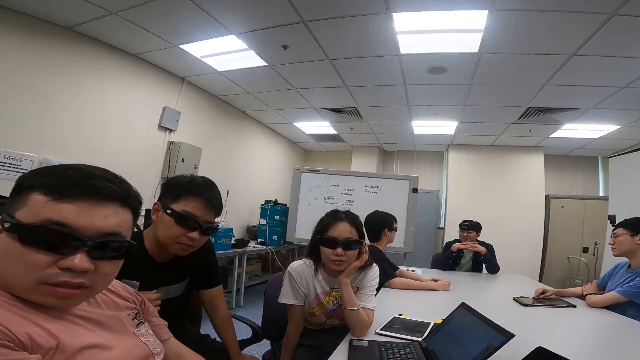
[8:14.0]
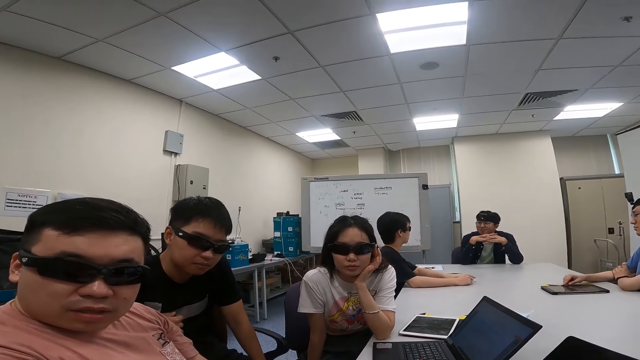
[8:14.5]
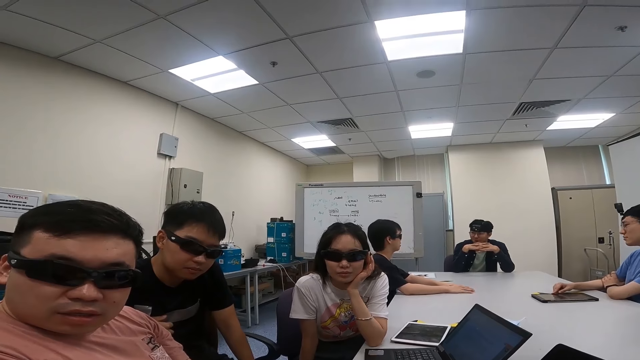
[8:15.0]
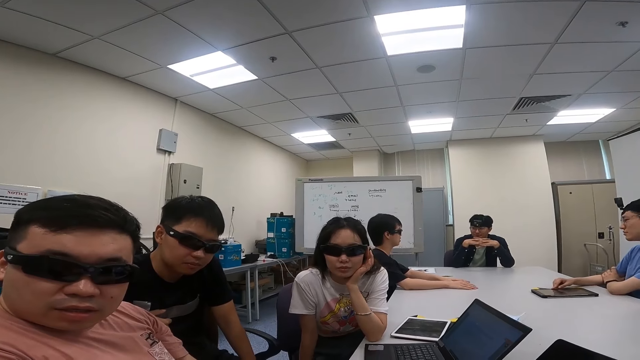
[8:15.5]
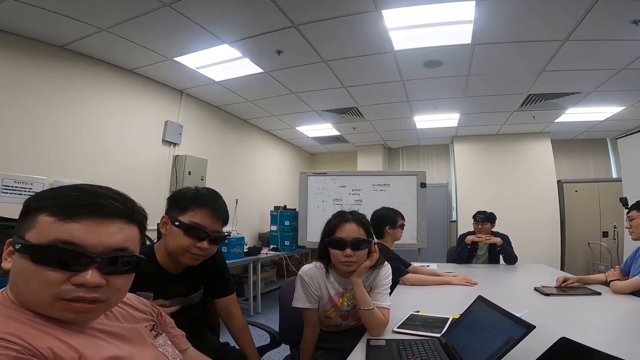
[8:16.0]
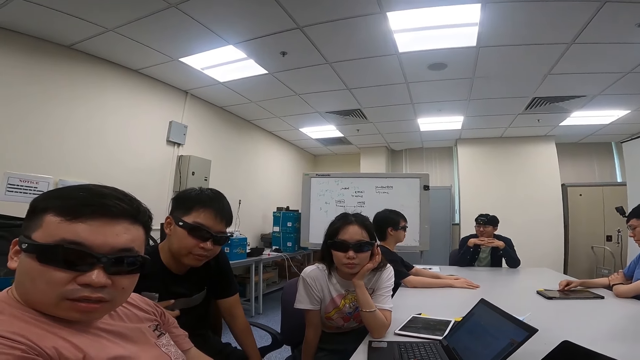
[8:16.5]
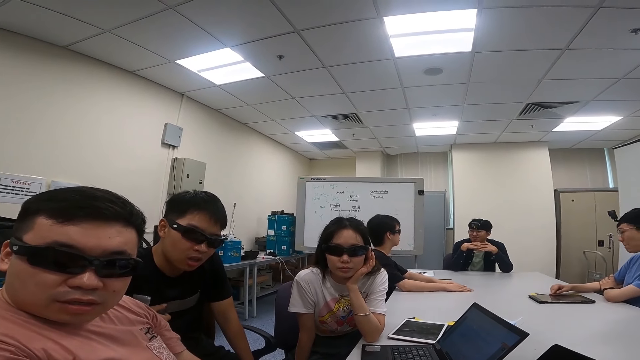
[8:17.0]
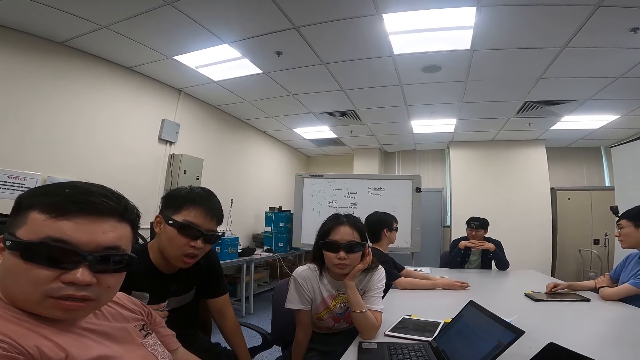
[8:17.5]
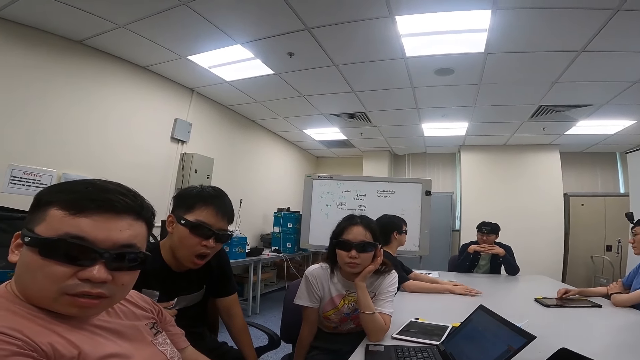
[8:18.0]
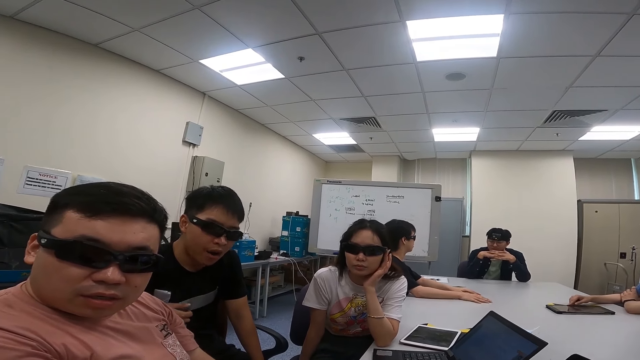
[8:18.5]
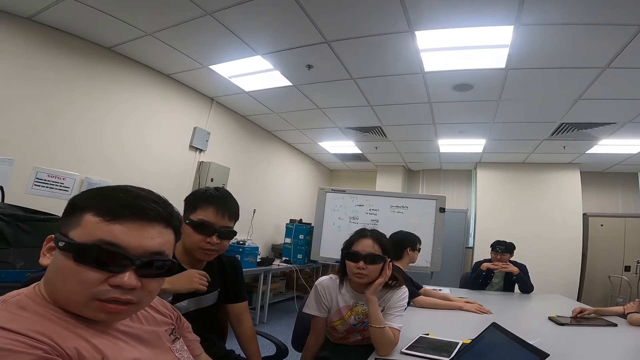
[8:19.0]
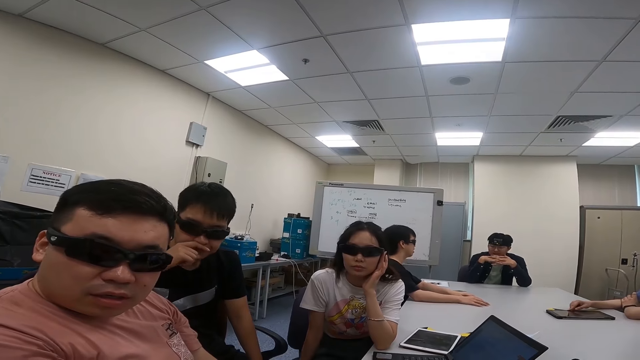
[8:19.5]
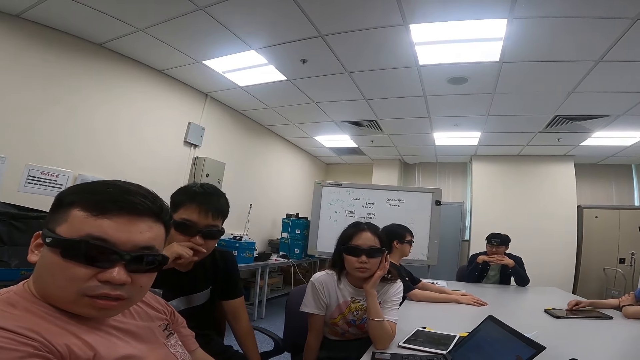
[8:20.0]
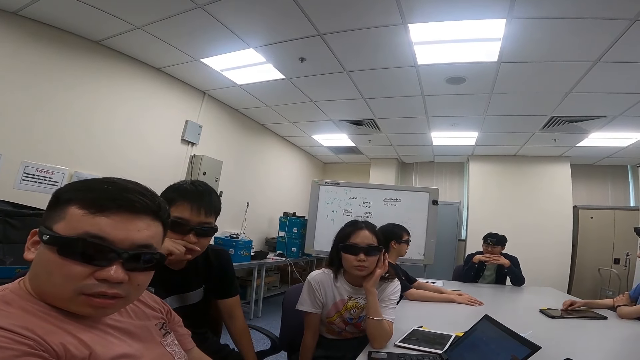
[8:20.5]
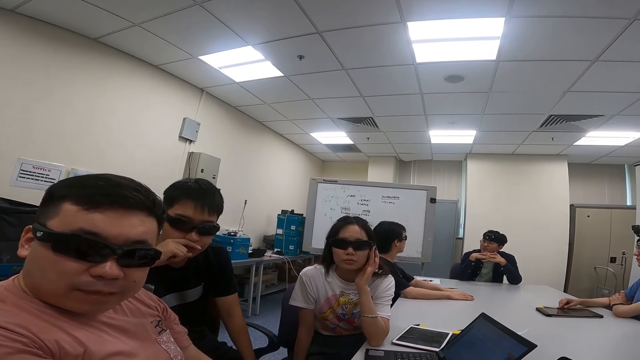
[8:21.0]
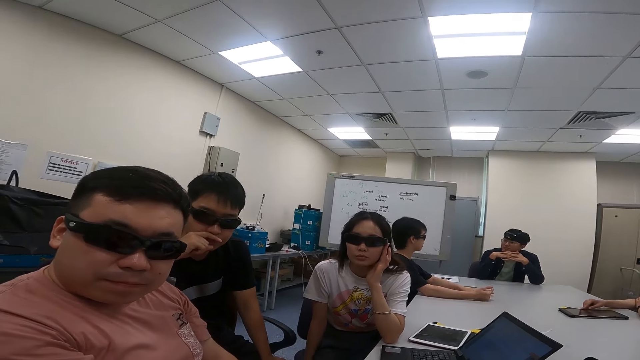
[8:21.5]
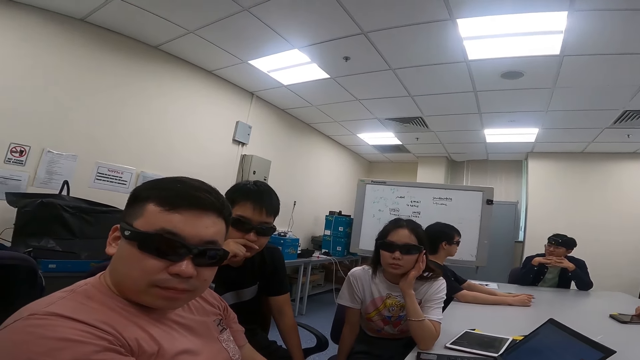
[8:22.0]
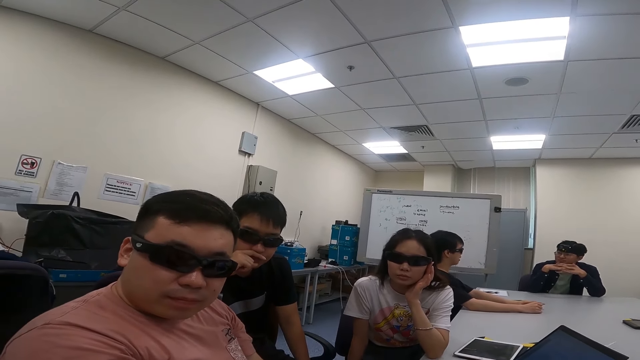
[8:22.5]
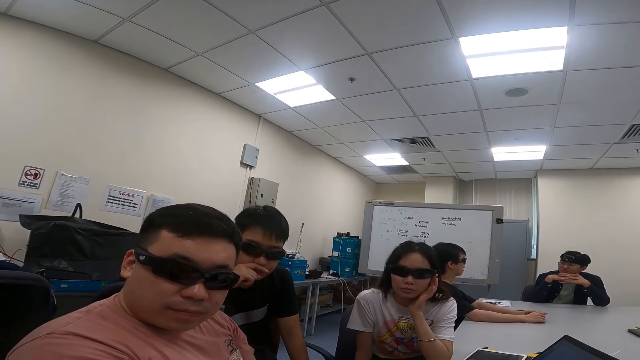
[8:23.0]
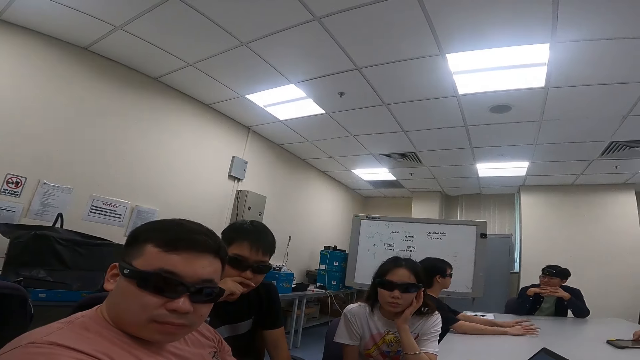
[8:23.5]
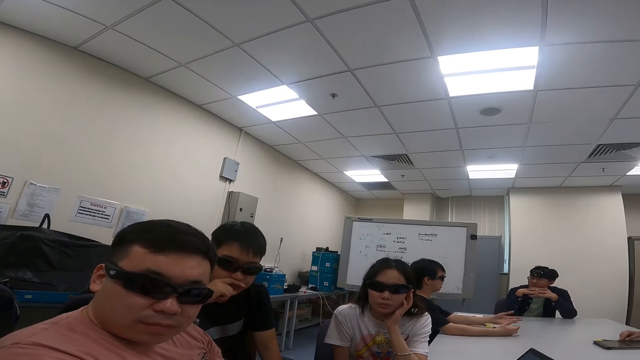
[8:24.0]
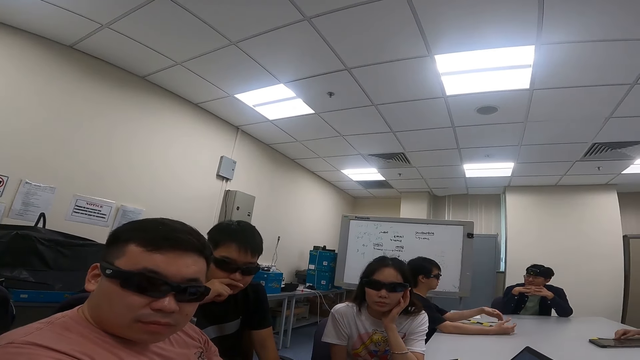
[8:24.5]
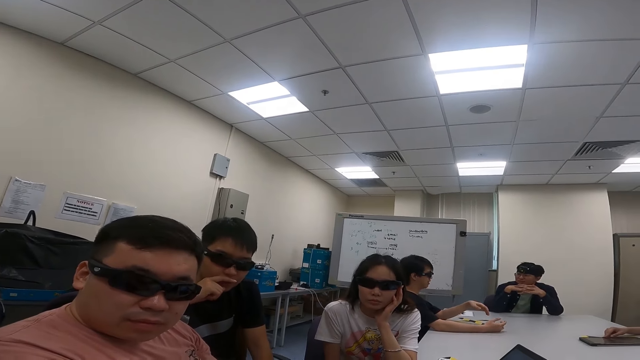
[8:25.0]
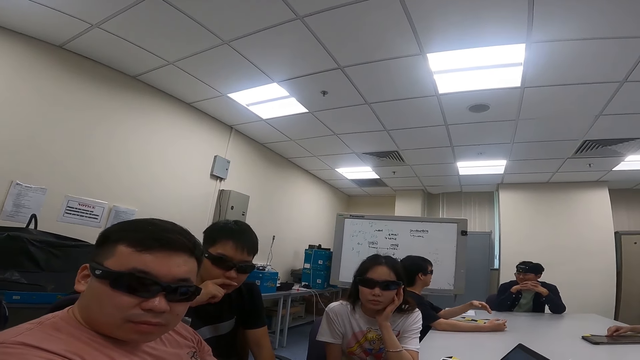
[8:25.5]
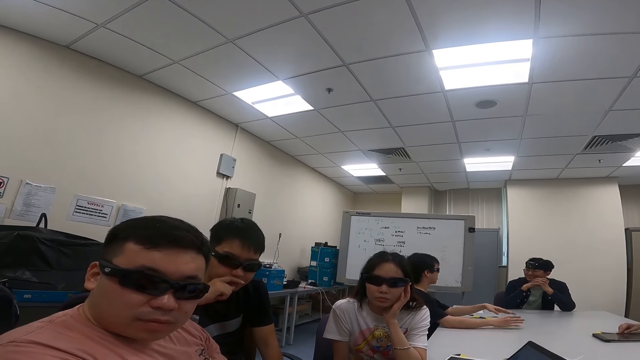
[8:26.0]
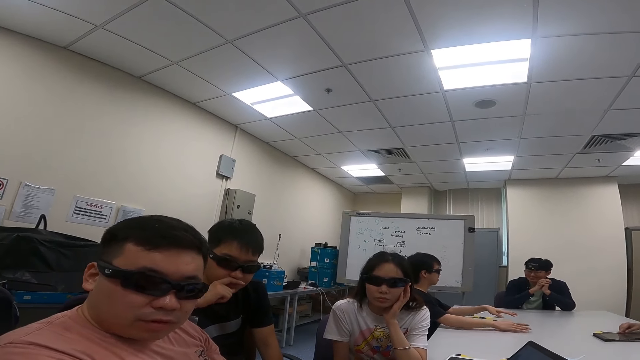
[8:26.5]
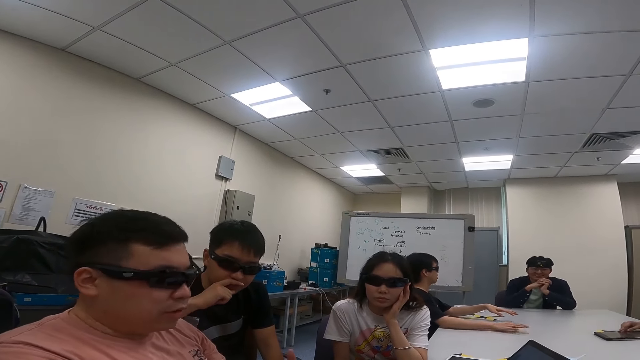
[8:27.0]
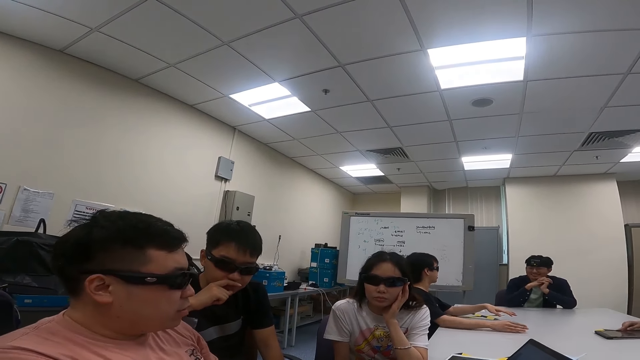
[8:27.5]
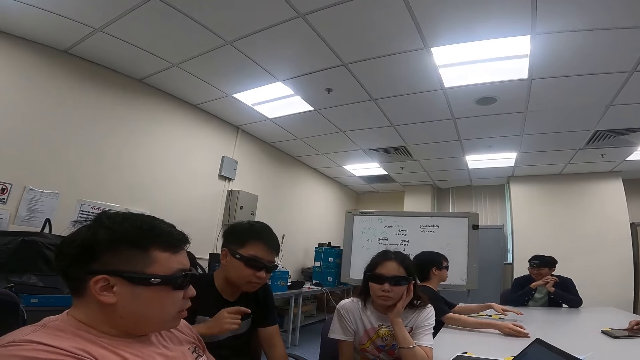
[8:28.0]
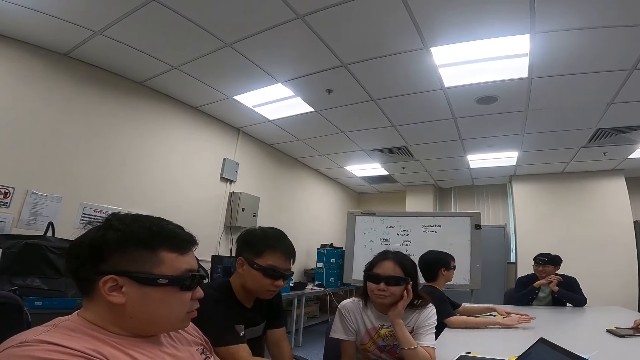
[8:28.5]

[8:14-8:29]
A woman touches her chin while listening to the camera wearer. A man touches his nose. The man touches his mouth as he listens to the camera wearer. The camera wearer talks to the three people.

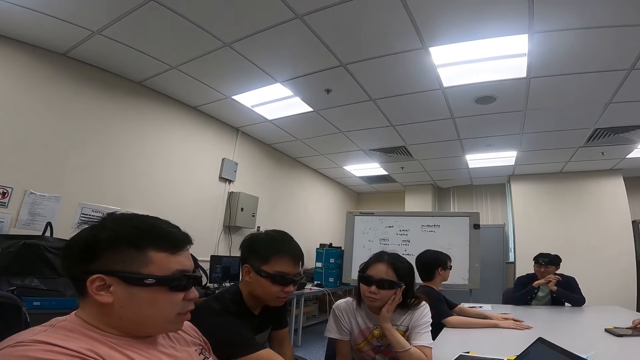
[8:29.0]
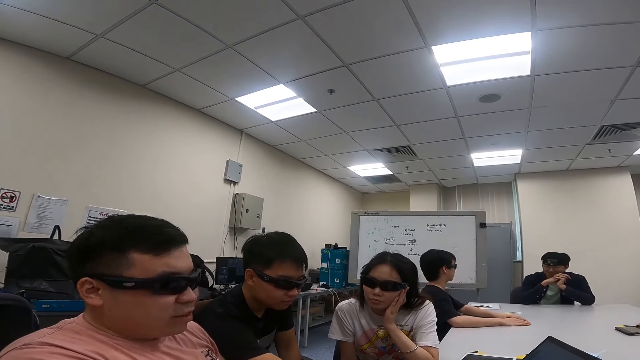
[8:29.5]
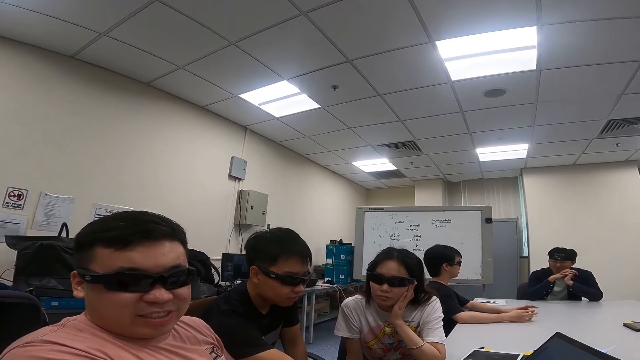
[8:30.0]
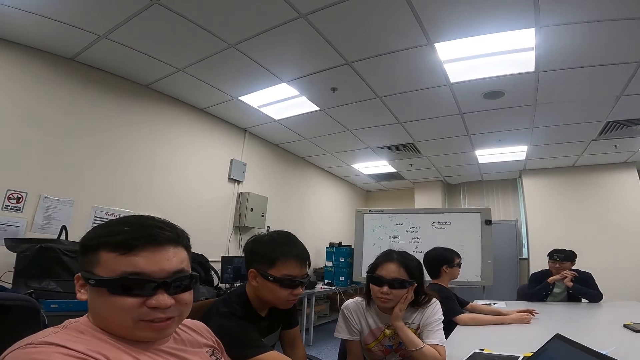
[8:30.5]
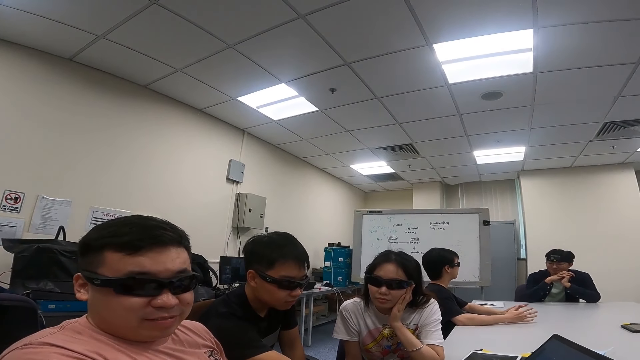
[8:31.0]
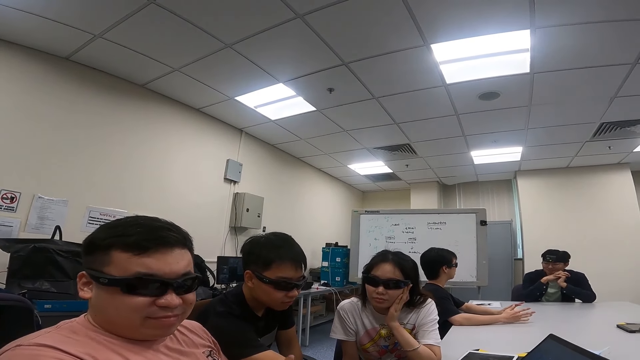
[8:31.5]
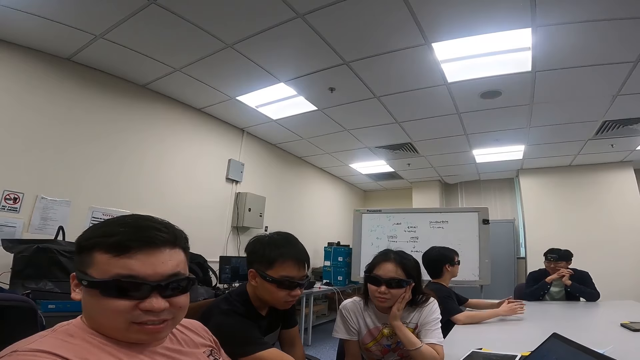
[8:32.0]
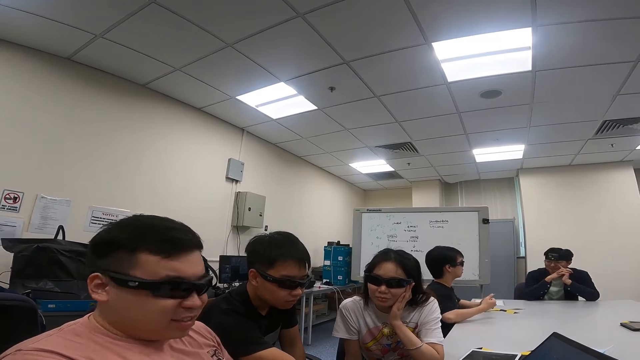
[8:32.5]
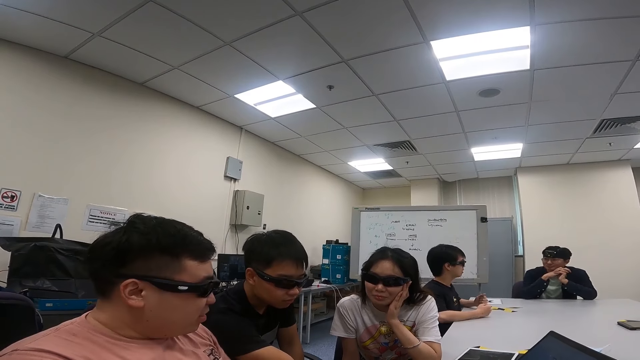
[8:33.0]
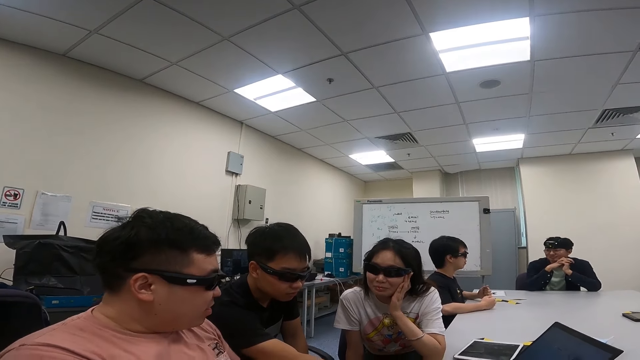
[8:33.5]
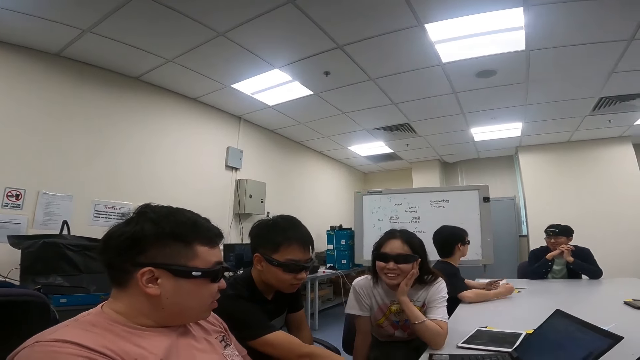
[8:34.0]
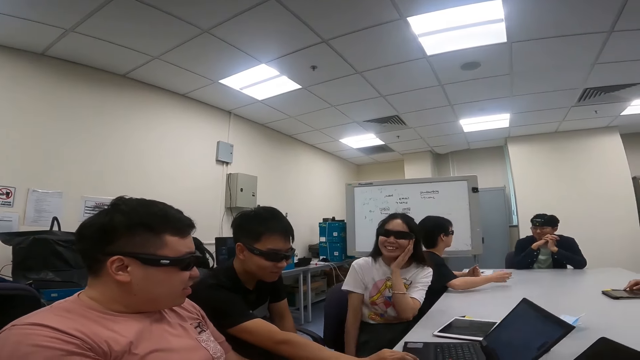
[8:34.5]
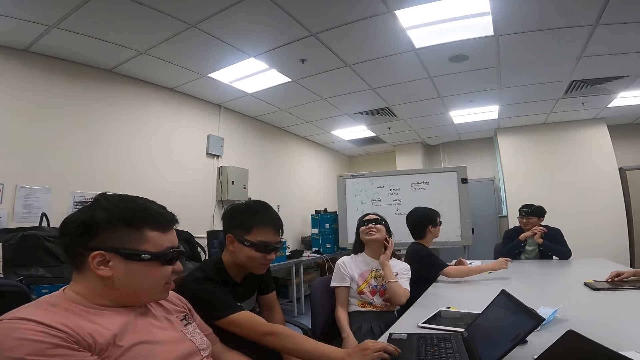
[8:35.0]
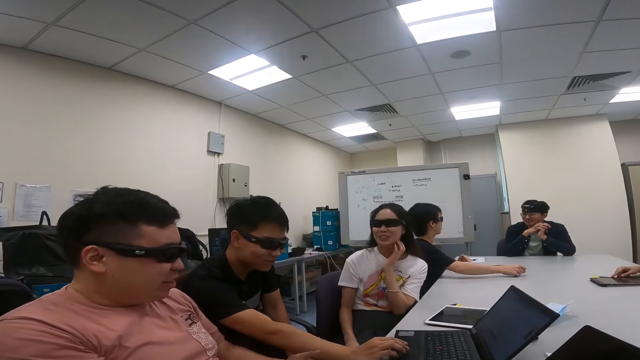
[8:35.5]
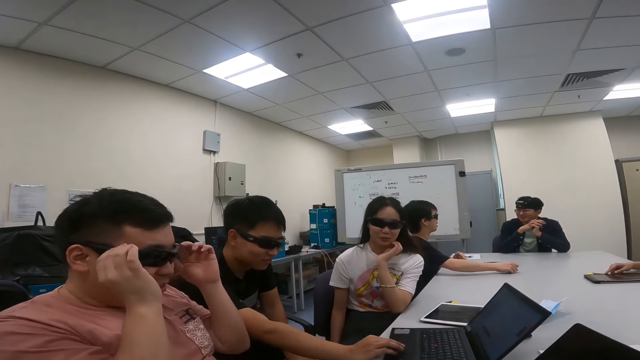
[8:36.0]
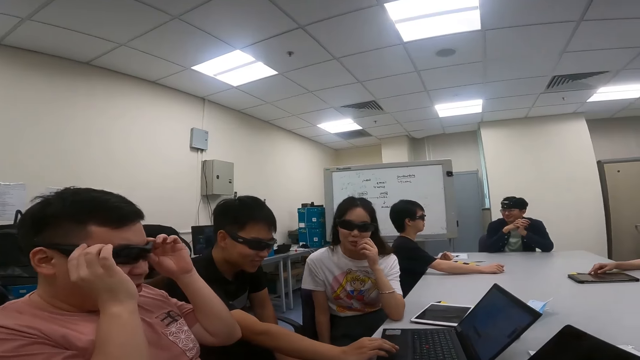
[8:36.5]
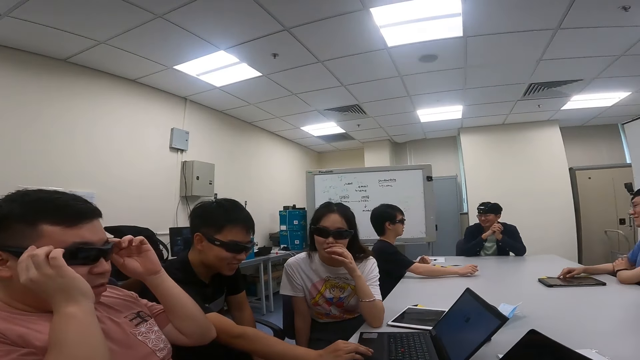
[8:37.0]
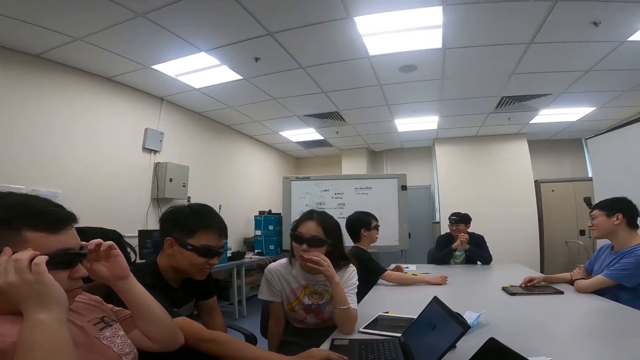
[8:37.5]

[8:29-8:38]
A person talks to the camera wearer. Another person laughs at the first person. The first person touches his goggles.
